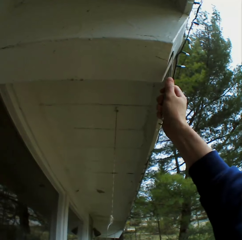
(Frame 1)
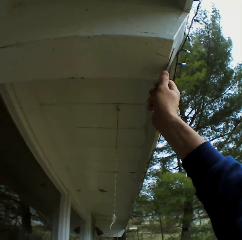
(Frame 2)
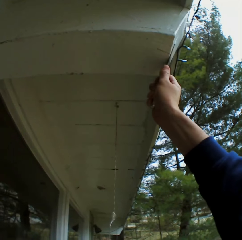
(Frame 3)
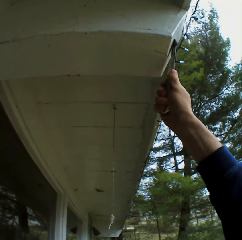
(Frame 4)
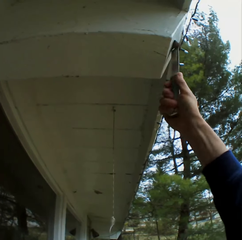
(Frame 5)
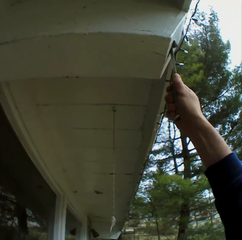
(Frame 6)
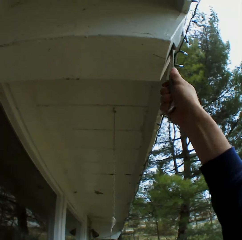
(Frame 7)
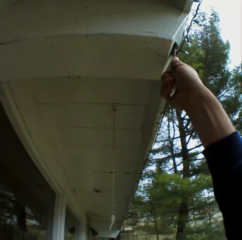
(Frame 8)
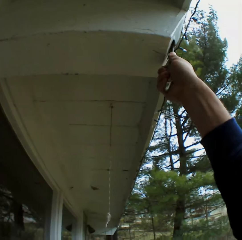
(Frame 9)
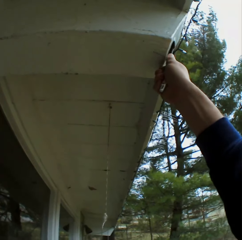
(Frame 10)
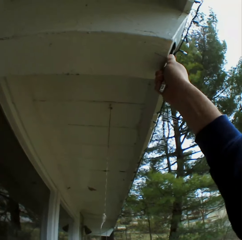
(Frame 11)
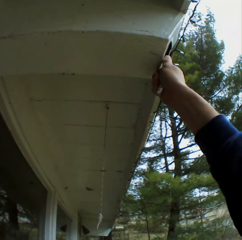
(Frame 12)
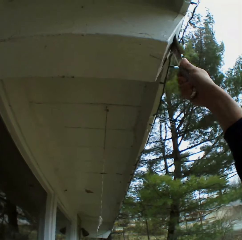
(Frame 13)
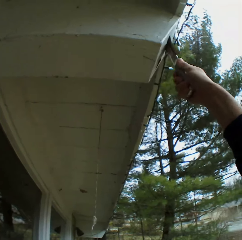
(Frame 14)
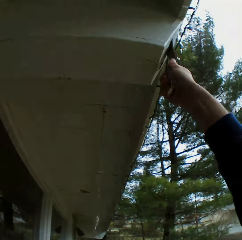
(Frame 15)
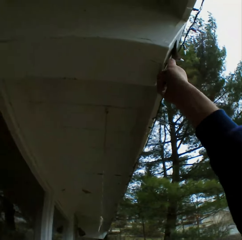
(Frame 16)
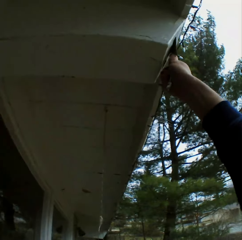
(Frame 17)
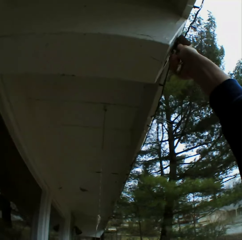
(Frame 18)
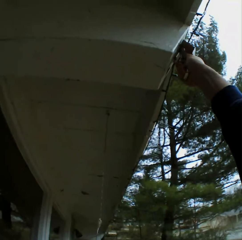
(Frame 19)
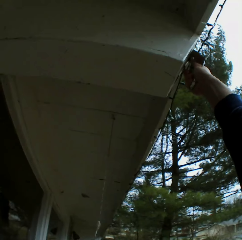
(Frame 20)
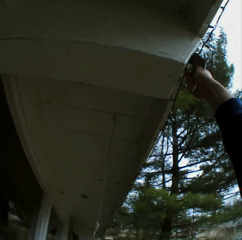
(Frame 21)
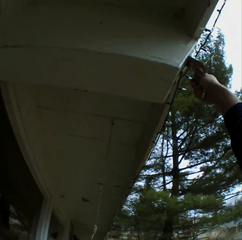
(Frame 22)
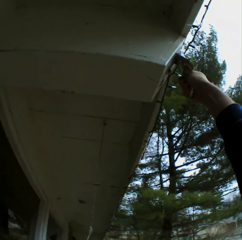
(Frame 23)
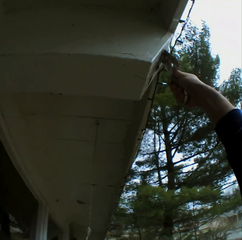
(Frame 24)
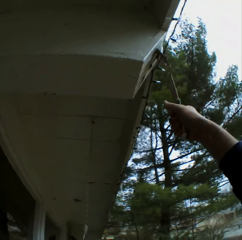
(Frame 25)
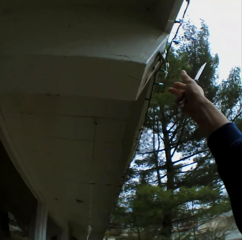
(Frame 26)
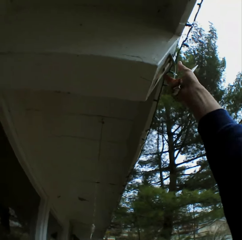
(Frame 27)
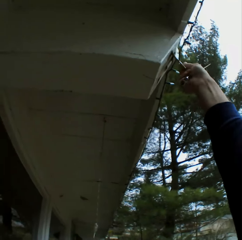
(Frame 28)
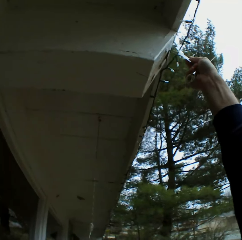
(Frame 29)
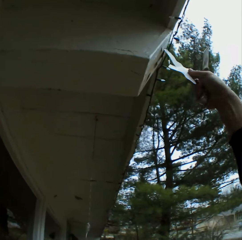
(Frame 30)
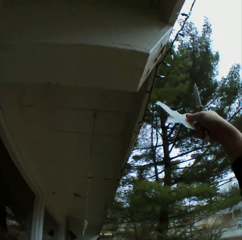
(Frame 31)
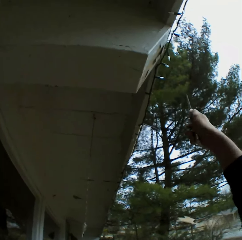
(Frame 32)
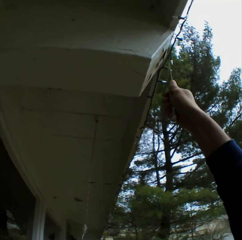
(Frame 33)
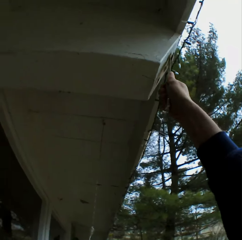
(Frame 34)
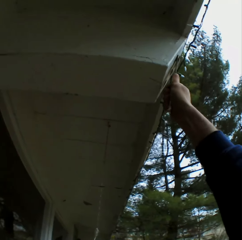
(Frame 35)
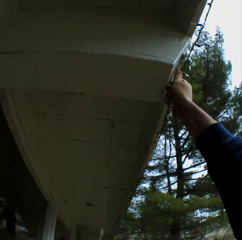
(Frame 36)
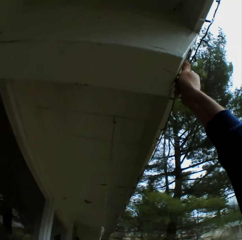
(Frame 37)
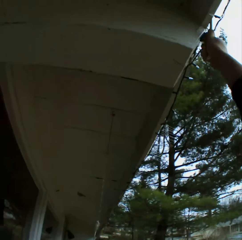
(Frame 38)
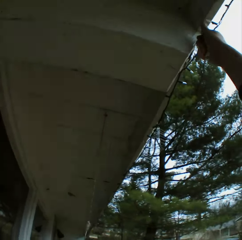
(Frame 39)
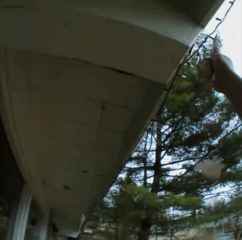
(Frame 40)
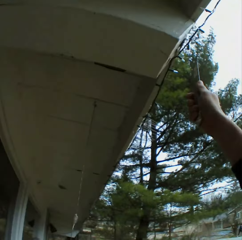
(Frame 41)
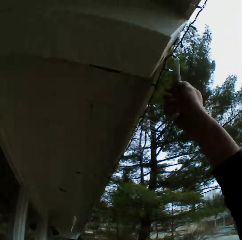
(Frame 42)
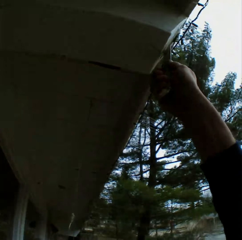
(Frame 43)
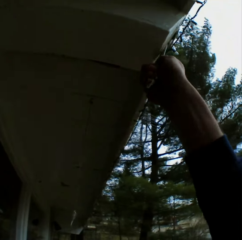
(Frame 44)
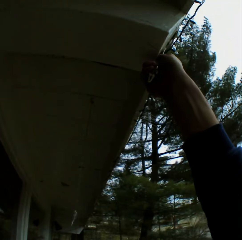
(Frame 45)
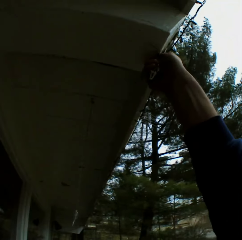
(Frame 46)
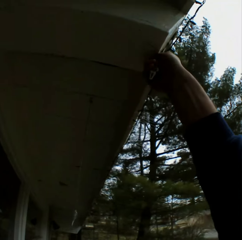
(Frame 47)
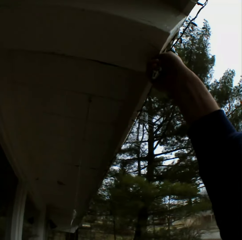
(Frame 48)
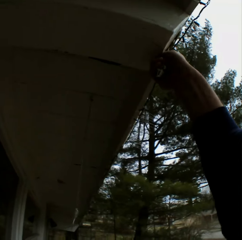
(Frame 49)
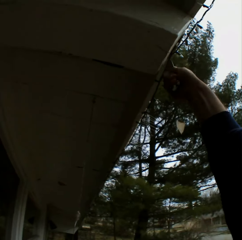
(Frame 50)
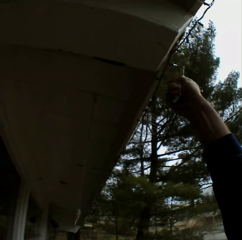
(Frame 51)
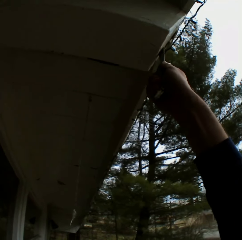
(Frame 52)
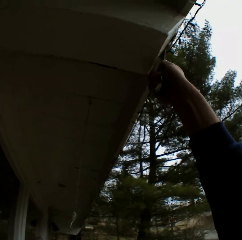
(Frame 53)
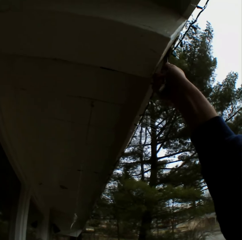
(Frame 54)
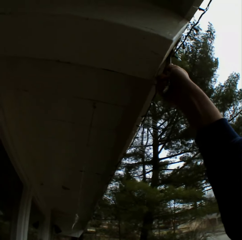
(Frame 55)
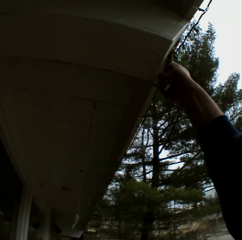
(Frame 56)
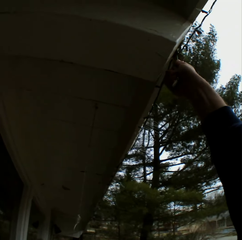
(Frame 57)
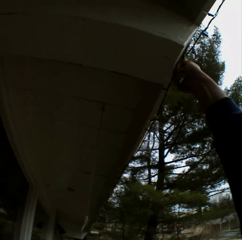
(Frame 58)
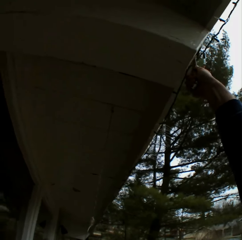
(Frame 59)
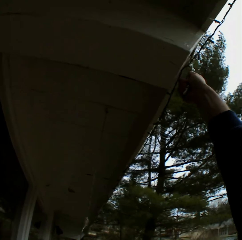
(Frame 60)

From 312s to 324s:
The camera wearer removes the dried paint with his hand. He removes the dried paint with a metal scraper.

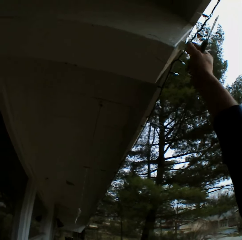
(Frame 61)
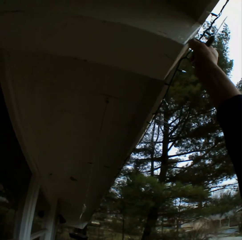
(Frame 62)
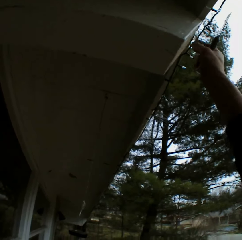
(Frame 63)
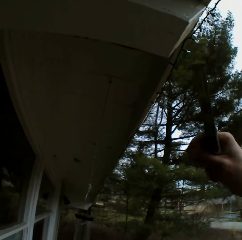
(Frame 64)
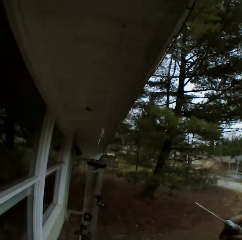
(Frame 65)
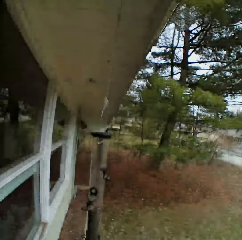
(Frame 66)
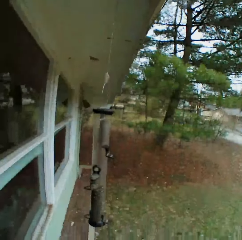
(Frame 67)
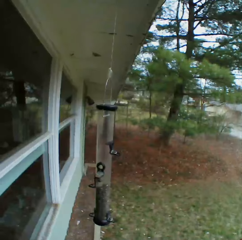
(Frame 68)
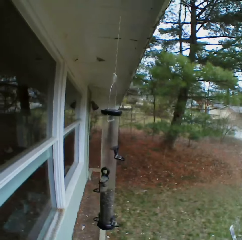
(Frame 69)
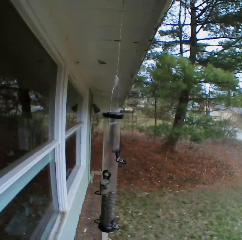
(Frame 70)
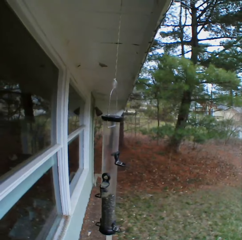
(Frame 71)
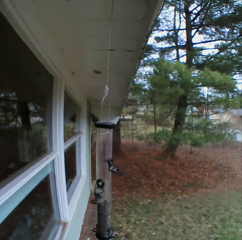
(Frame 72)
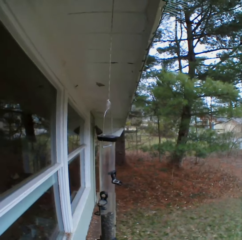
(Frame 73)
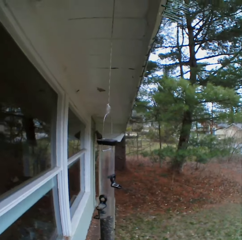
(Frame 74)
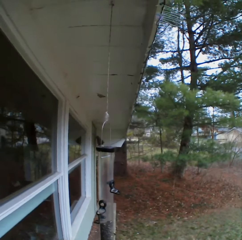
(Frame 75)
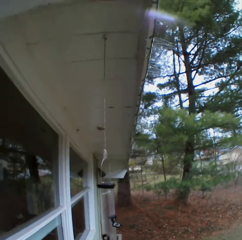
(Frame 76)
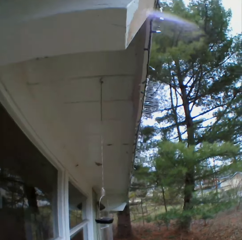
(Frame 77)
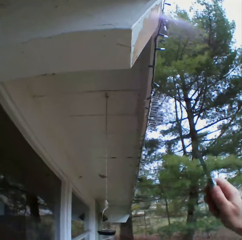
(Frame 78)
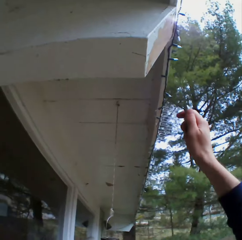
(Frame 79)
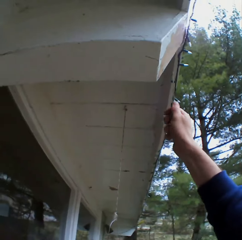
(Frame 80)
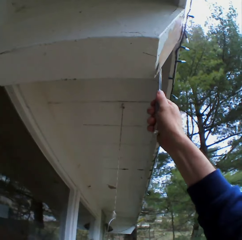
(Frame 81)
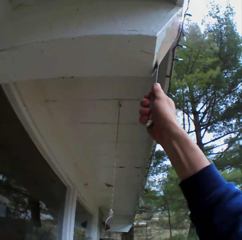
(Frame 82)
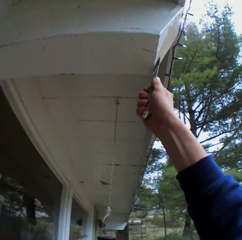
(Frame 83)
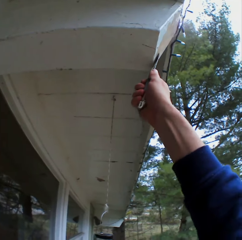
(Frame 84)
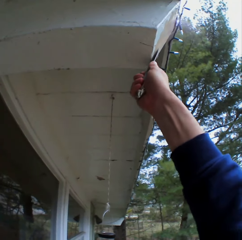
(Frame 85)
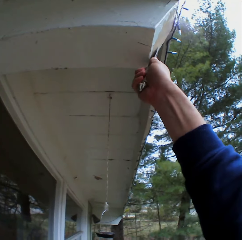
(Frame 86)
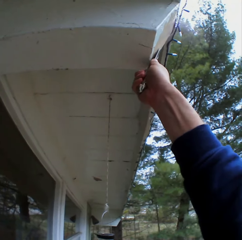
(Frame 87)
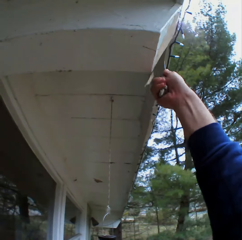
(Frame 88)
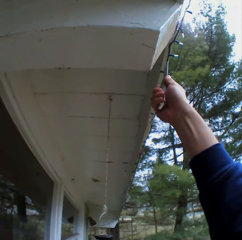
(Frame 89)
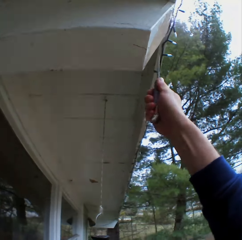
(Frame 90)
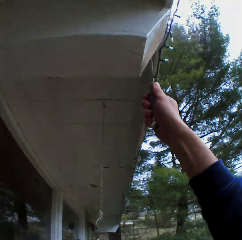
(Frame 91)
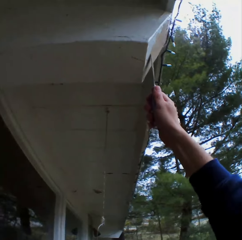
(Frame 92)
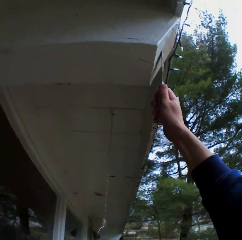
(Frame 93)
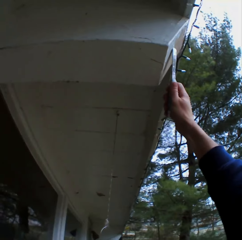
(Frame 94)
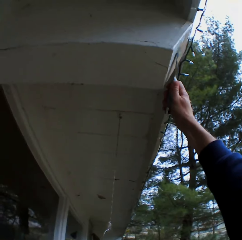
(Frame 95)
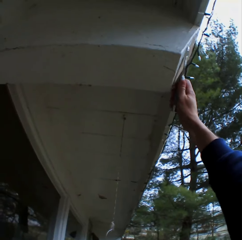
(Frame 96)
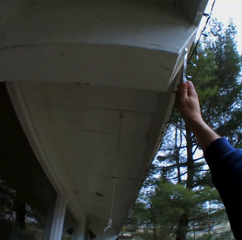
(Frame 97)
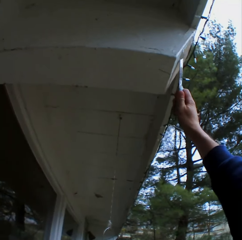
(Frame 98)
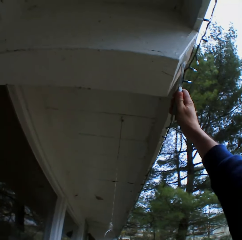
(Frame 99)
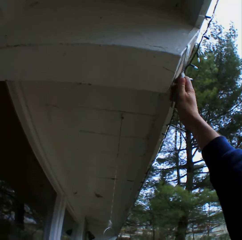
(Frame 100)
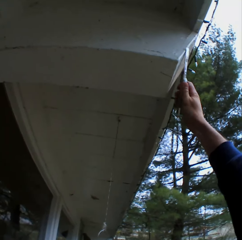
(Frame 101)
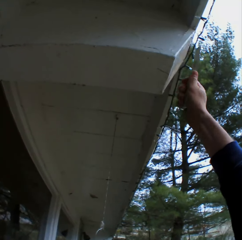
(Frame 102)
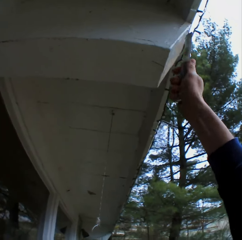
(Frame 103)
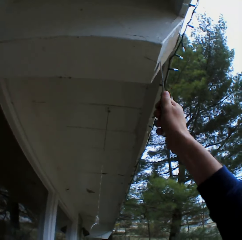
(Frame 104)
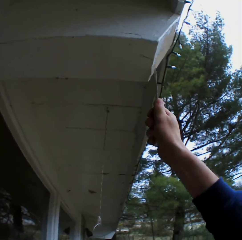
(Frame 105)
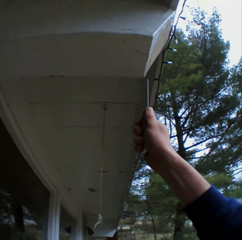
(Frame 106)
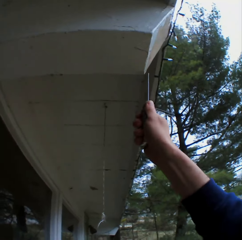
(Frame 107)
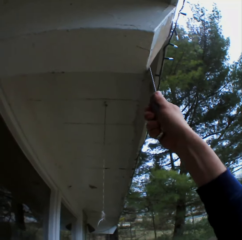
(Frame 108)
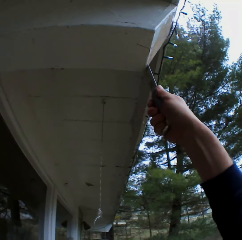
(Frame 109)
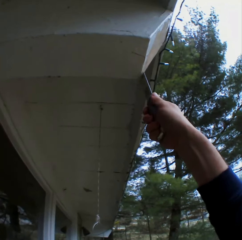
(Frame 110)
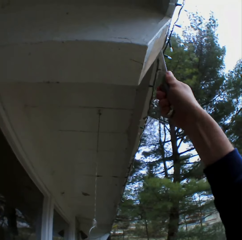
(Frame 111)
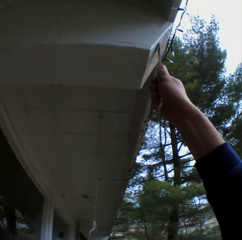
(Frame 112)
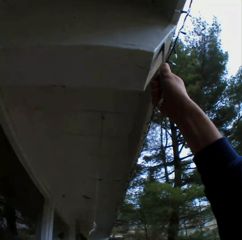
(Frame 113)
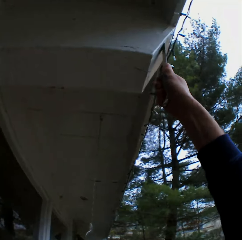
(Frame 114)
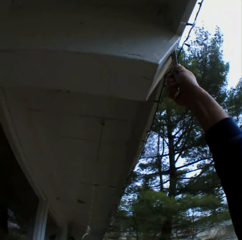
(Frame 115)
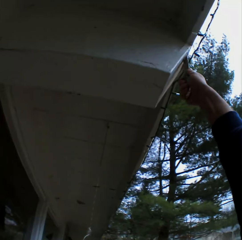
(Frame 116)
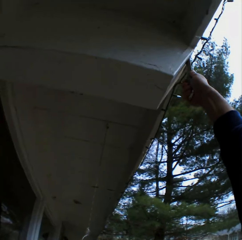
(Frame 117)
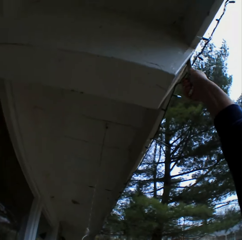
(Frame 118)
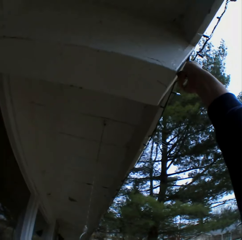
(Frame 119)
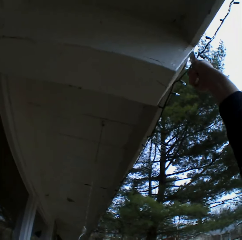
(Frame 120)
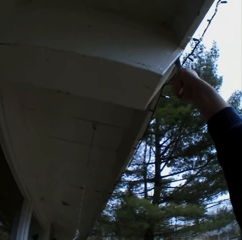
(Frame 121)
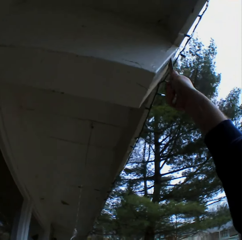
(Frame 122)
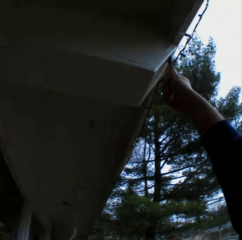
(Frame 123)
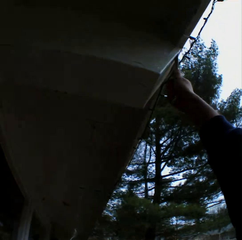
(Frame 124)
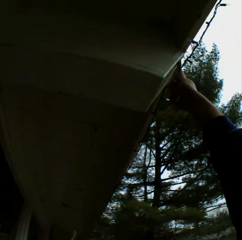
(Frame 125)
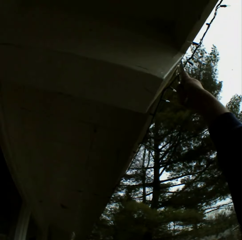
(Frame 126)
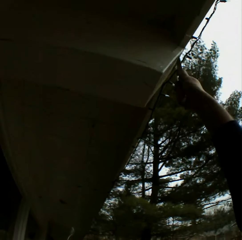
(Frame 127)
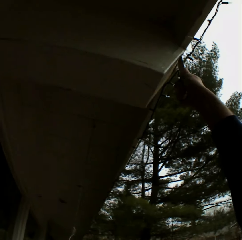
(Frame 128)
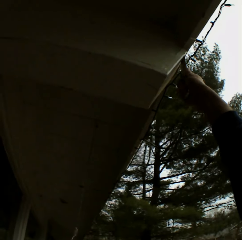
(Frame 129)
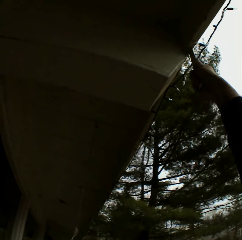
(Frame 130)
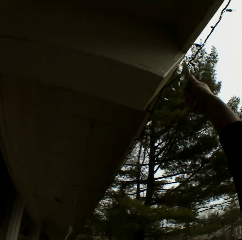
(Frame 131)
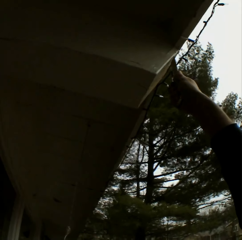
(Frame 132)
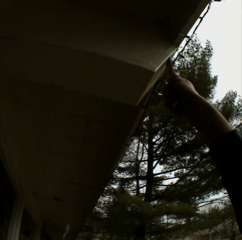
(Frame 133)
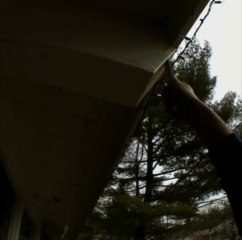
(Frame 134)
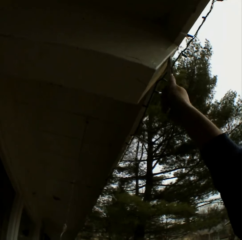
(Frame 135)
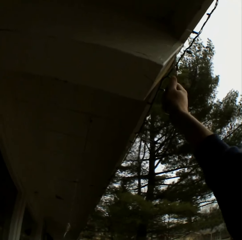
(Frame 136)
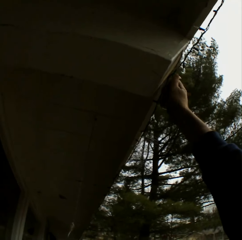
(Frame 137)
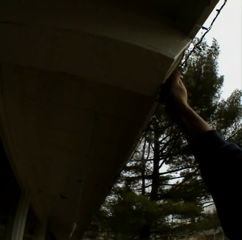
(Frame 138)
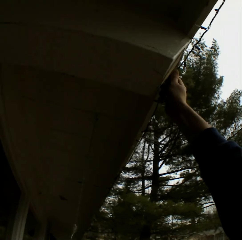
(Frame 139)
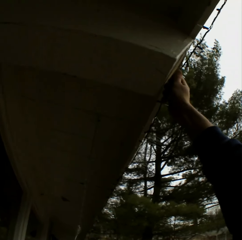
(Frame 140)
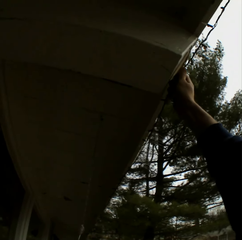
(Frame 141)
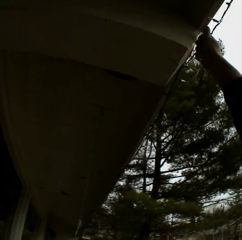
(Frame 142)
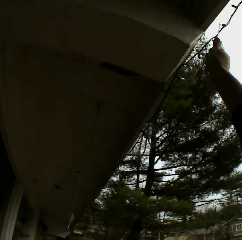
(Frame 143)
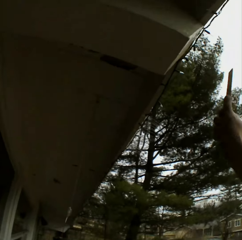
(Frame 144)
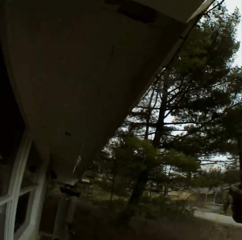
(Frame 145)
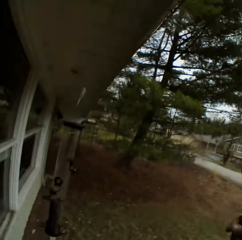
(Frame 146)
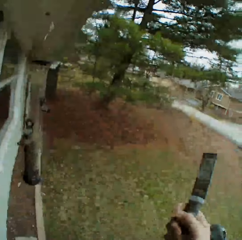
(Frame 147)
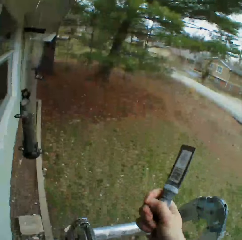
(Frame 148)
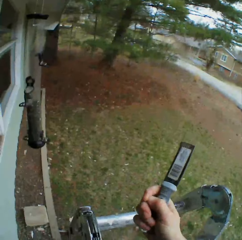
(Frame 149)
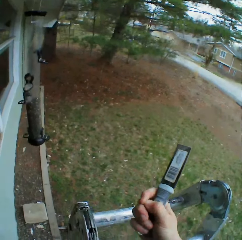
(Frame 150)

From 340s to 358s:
The camera wearer looks around. They remove the dried paint with a metal scraper.
